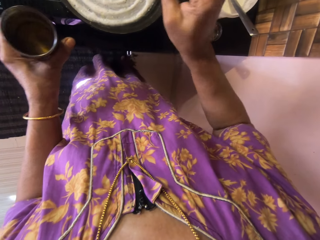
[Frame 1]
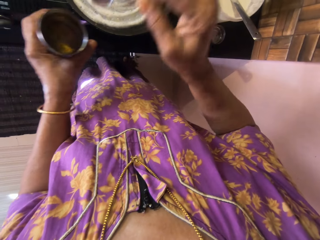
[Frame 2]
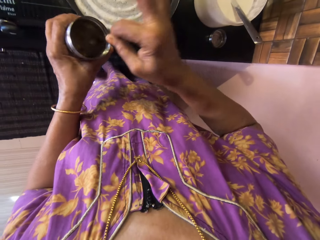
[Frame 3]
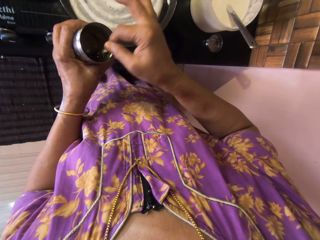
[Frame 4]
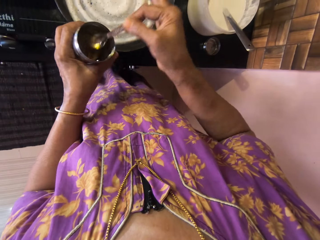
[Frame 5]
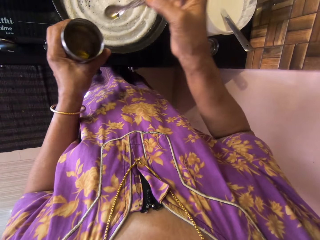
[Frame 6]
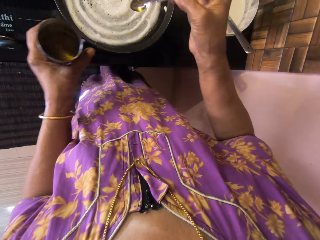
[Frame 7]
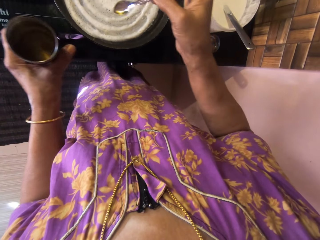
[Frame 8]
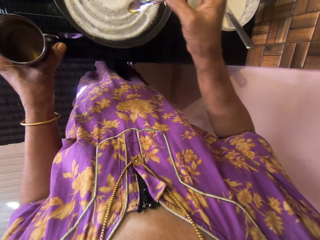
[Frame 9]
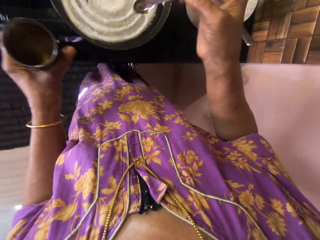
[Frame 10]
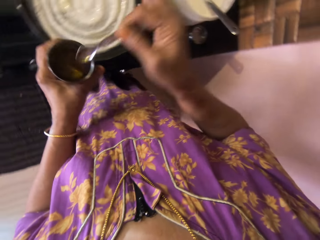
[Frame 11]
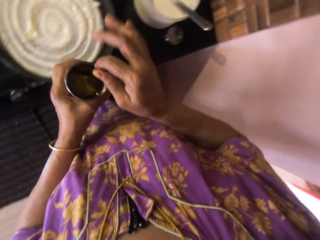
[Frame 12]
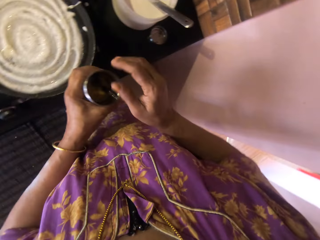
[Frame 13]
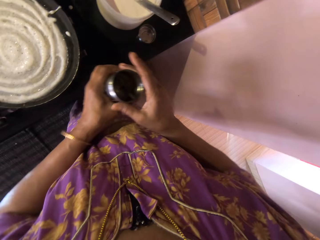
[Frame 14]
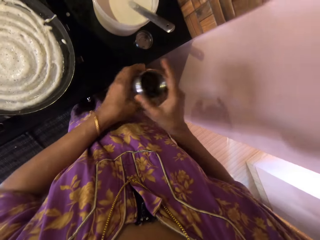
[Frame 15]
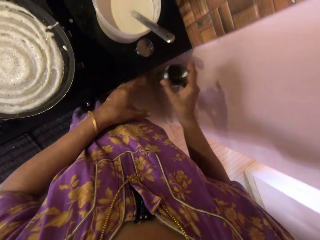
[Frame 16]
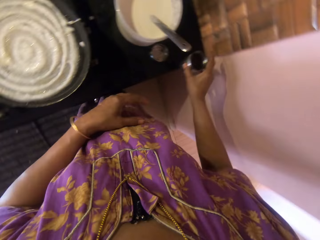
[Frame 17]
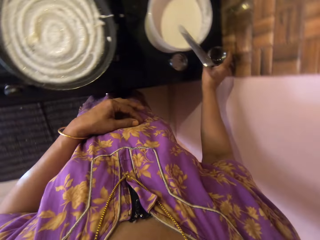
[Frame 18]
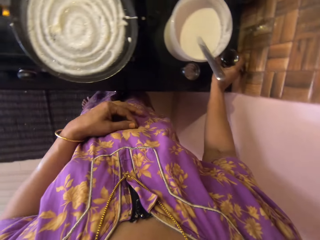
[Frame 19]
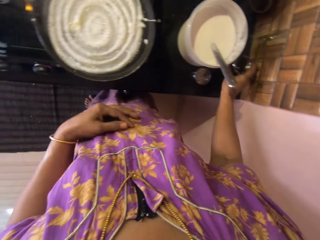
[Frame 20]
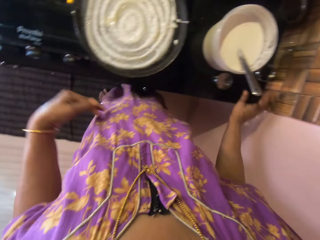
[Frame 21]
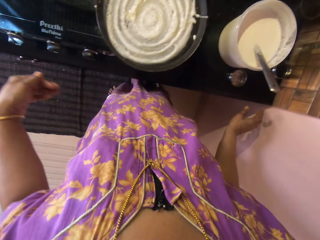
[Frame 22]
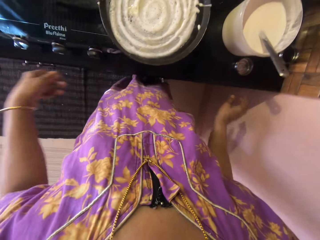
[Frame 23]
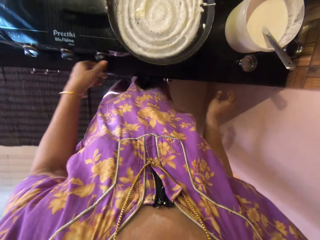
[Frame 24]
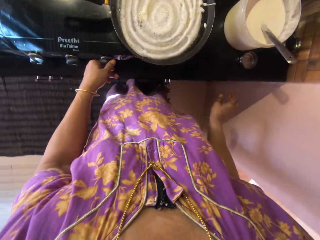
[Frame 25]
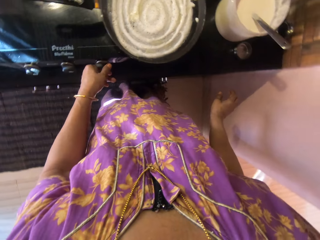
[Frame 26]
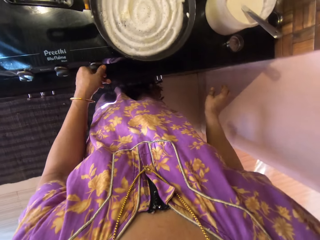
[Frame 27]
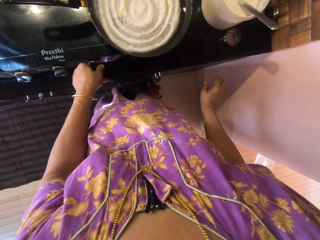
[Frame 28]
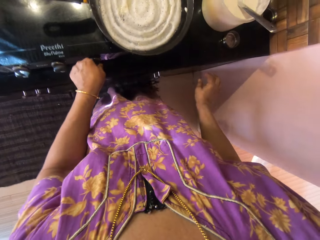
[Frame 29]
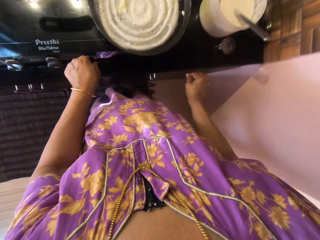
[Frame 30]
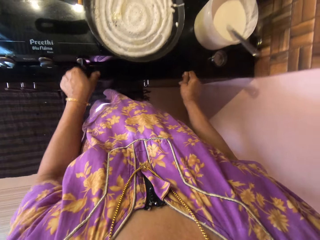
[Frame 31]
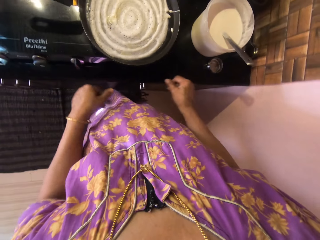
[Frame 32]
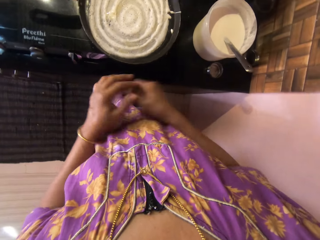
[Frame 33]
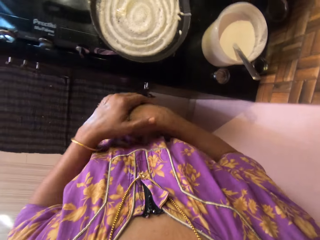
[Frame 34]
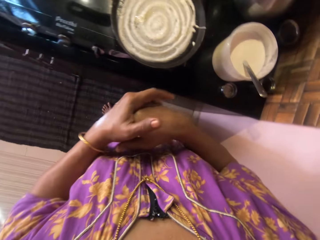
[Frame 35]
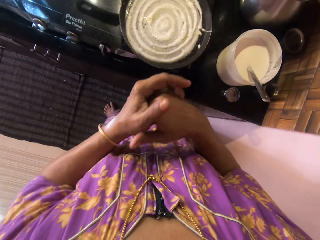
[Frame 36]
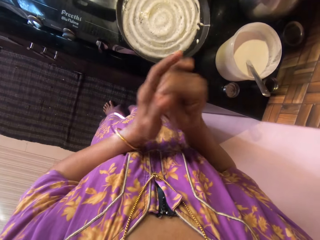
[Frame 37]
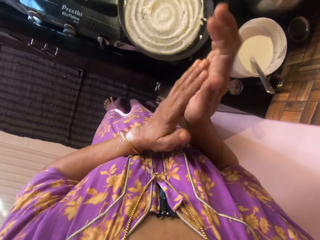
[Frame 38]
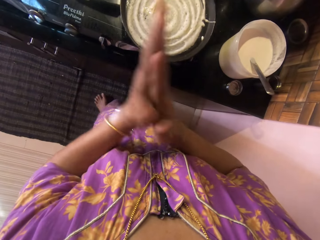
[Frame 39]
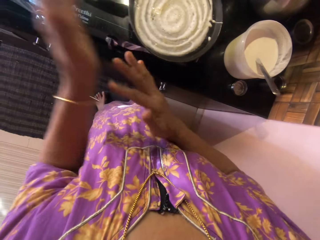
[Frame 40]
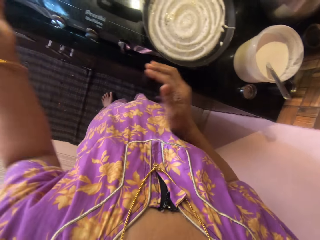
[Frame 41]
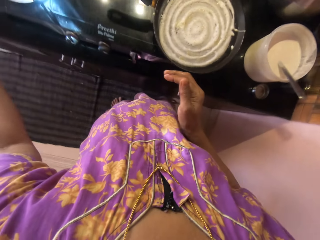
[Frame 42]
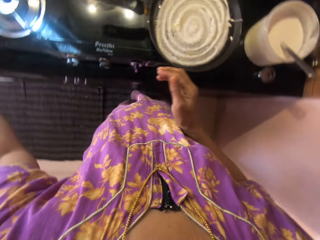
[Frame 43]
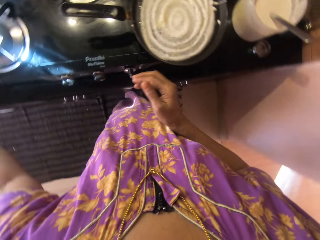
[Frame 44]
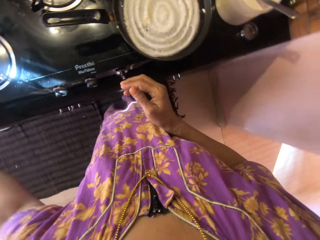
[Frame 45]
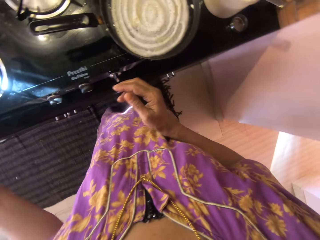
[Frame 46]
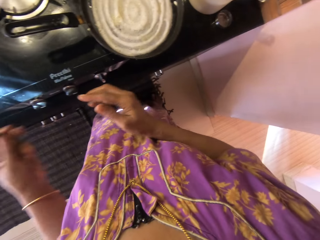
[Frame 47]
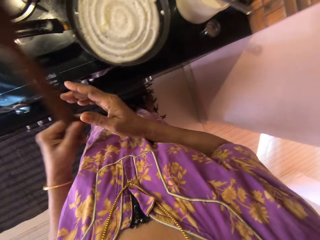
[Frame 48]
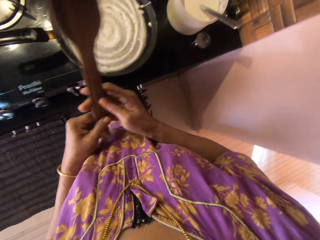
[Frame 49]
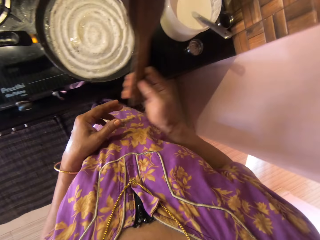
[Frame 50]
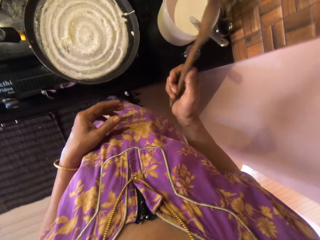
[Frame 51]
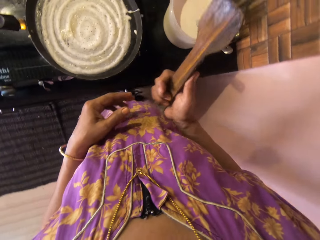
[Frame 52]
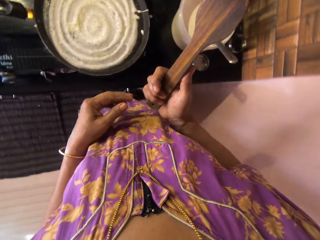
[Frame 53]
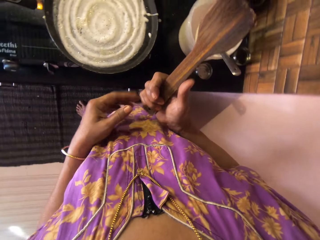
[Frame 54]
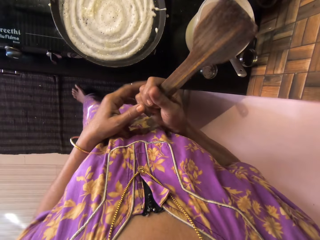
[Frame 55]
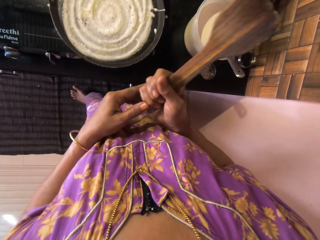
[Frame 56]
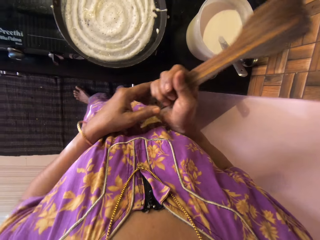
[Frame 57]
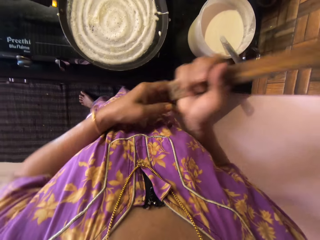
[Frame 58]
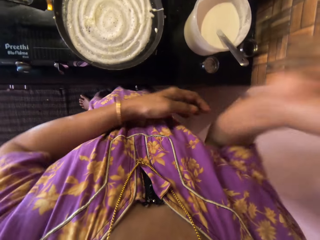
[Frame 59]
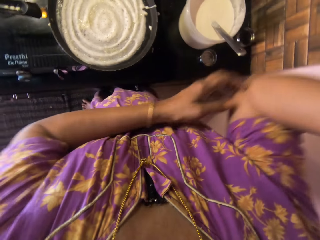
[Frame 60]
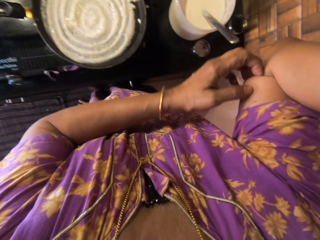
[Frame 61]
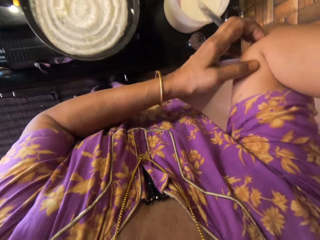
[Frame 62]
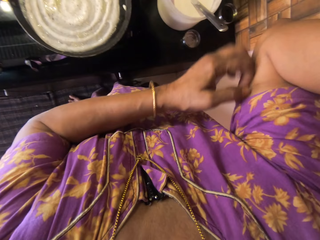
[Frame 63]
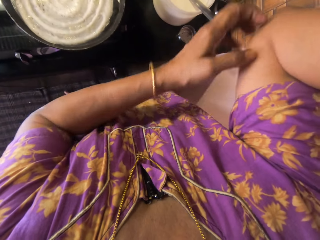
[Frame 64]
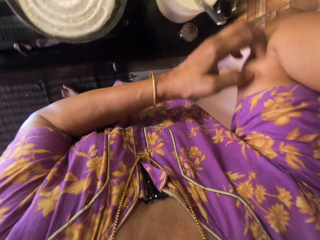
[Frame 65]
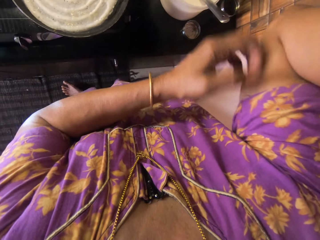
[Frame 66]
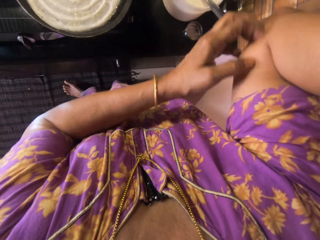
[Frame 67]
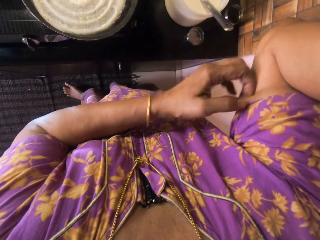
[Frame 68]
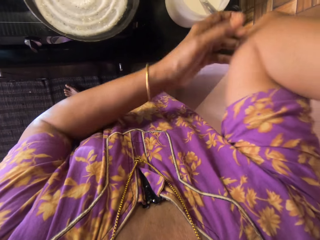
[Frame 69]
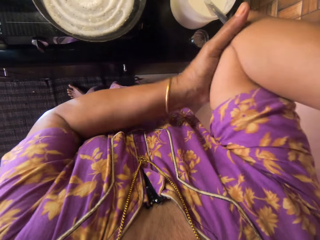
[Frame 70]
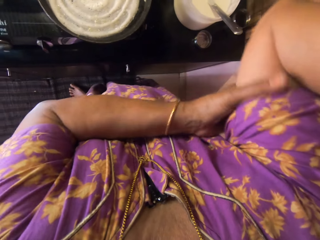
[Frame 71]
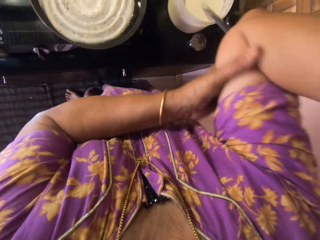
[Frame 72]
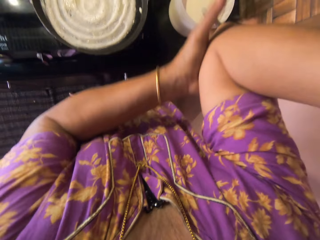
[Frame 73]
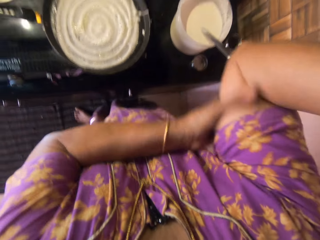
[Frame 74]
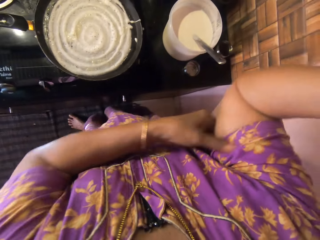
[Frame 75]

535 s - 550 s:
The camera wearer scoops oil with the spoon and pours cooking oil on the flat bread. She drops the spoon inside the glass with salad. She transfers the glass to the right hand. She places the glass on the table. She moves both hands. She adjusts the switch on the gas cooker. She lifts both hands. She rubs both hands together. She moves both hands. She takes the wooden spatula or spoon from the food flask with her left hand. She lifts the wooden spoon. She passes the wooden spatula to her right hand. She lifts the right hand and scratches the right hand.

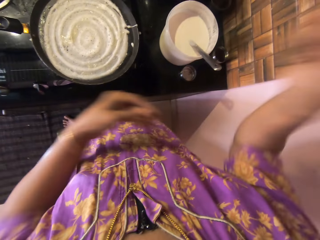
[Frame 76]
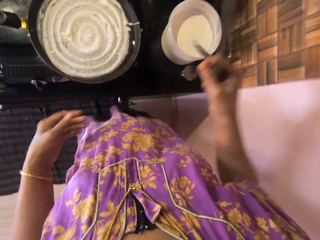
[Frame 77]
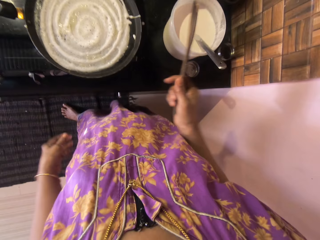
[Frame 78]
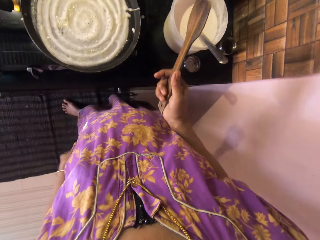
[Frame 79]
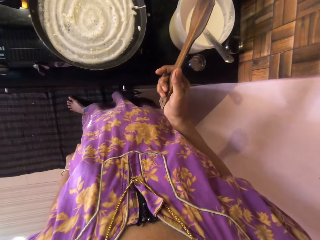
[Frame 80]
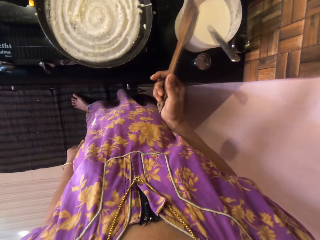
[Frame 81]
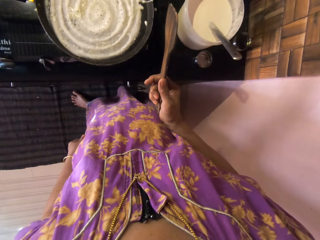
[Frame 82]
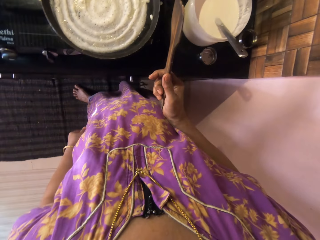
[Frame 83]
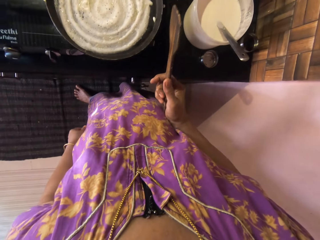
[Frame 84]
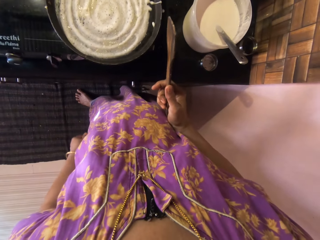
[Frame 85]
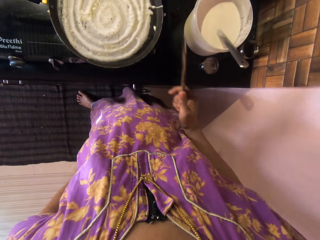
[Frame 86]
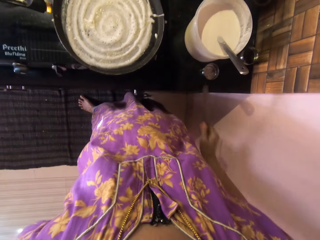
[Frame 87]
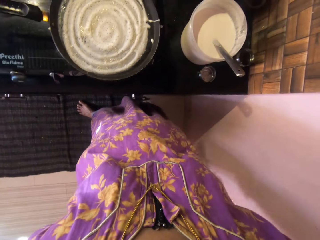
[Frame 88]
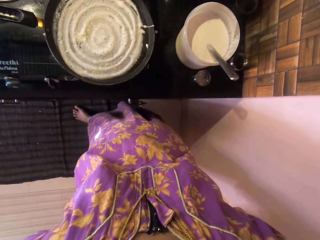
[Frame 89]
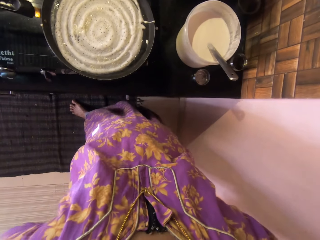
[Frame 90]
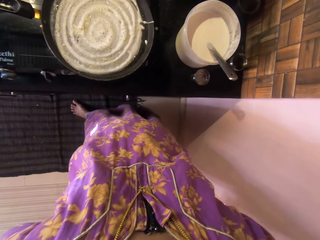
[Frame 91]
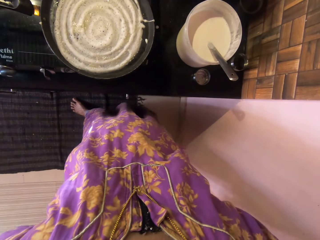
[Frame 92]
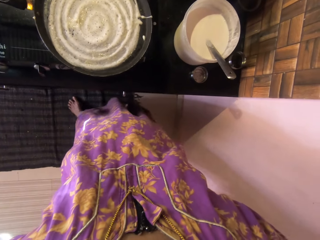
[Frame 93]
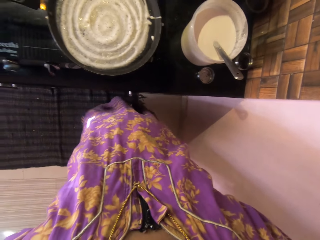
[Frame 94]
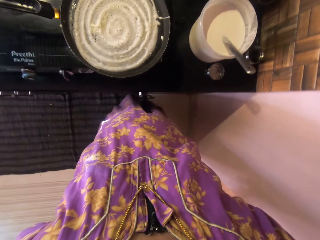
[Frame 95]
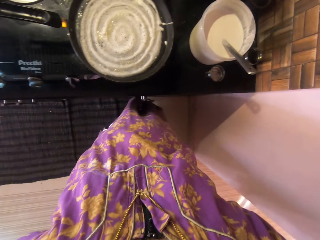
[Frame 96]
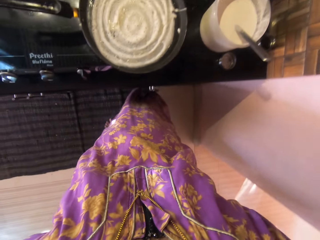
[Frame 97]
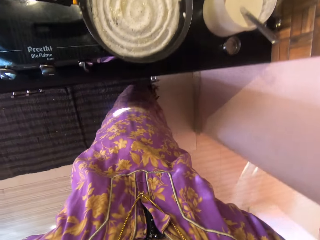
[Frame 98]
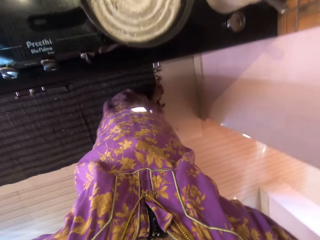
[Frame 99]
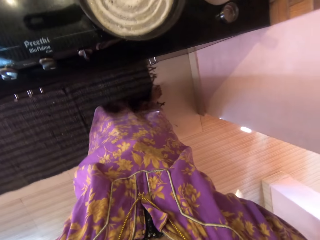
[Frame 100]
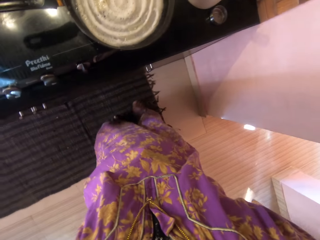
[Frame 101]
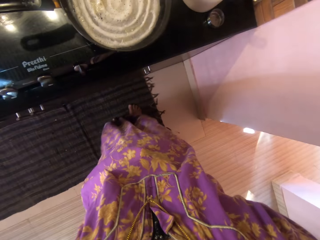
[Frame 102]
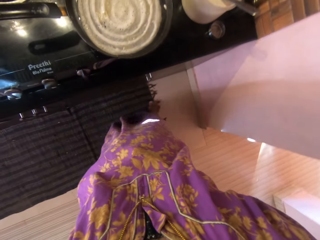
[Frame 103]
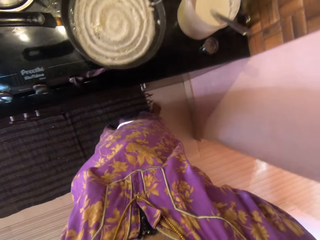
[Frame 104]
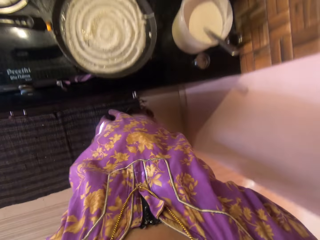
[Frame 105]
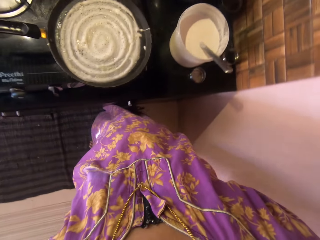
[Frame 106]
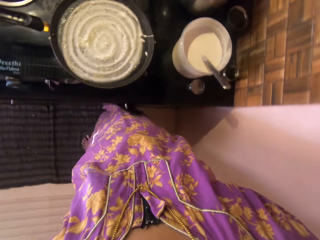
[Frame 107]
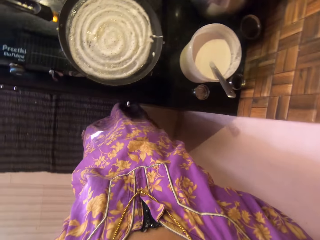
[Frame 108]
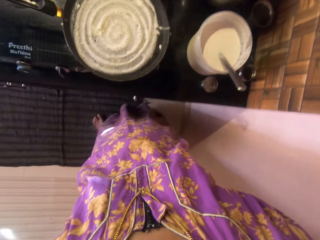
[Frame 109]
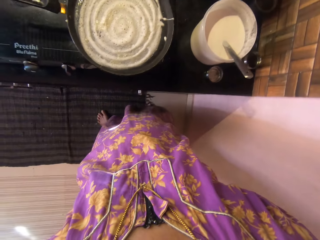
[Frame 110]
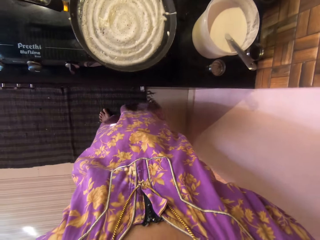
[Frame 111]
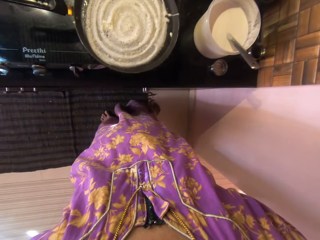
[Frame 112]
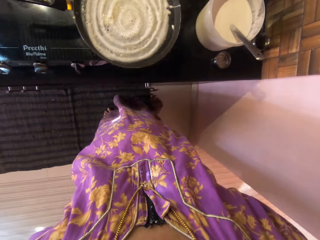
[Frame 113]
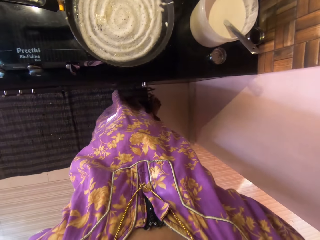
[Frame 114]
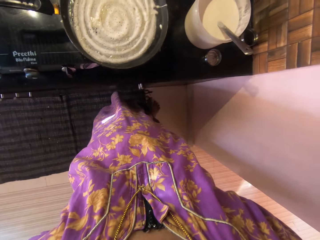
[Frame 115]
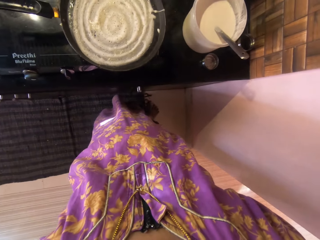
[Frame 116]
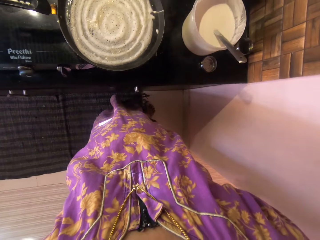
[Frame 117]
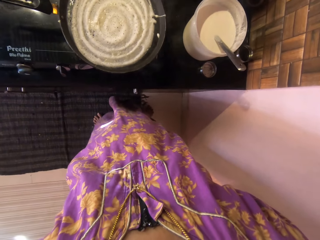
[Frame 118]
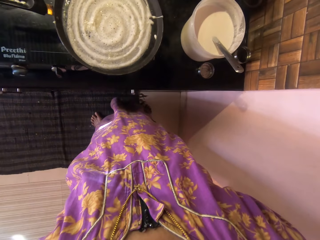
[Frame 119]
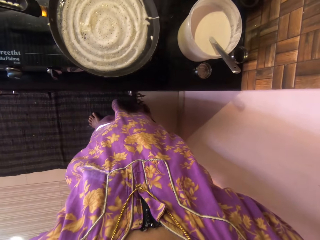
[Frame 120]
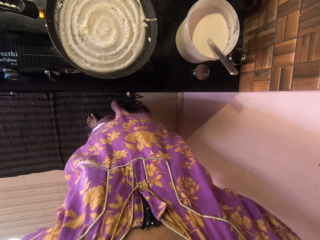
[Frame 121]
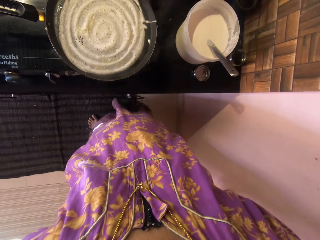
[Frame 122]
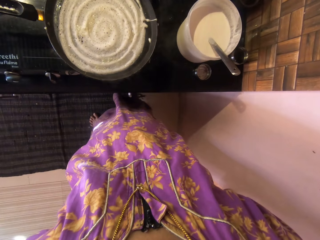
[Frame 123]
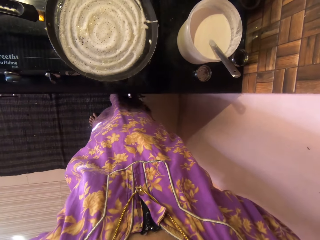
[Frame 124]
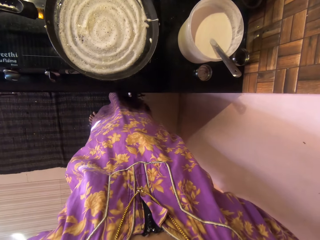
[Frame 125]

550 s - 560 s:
The camera wearer moves both hands. She looks around. She folds both hands behind and looks at the flat bread. She moves her right leg.
